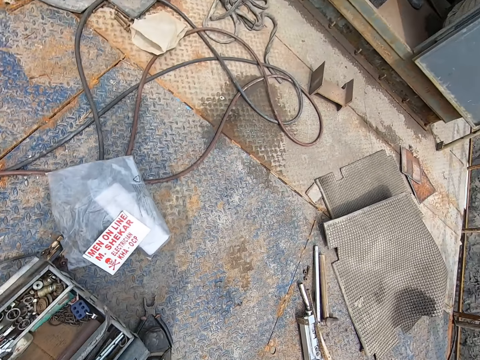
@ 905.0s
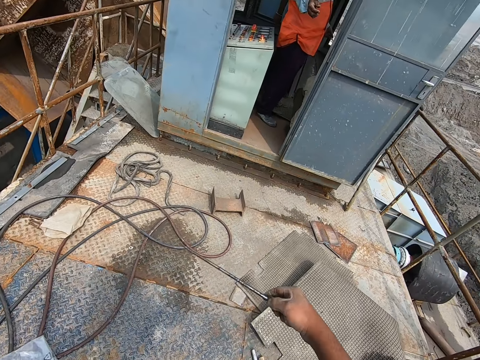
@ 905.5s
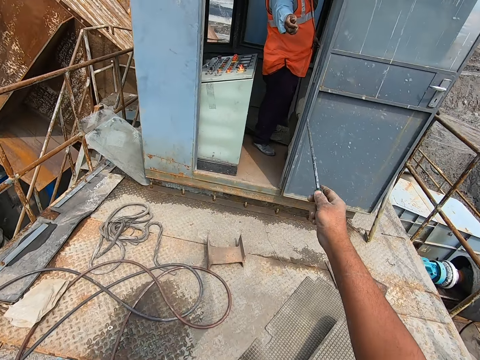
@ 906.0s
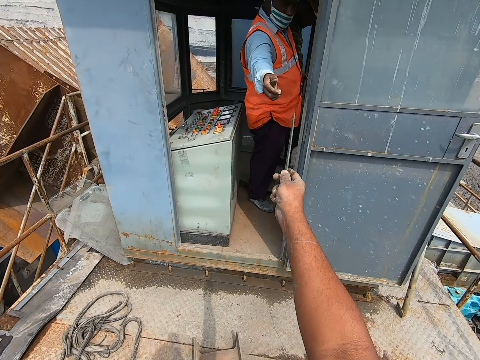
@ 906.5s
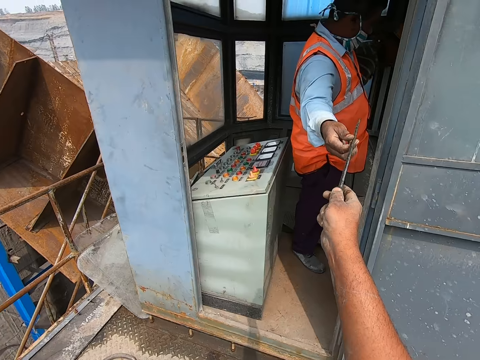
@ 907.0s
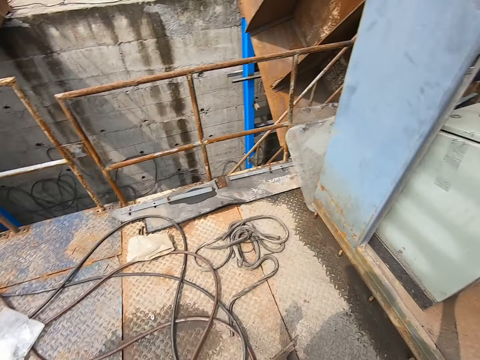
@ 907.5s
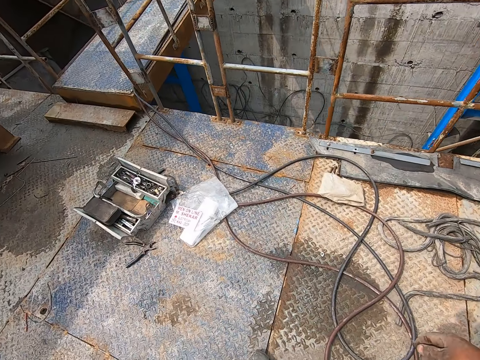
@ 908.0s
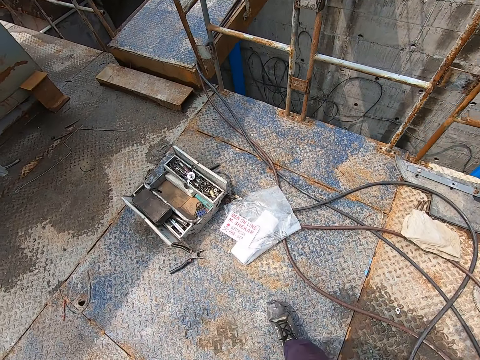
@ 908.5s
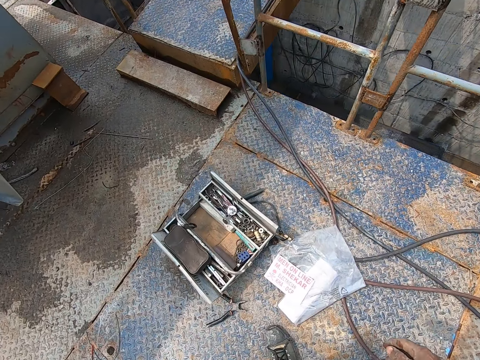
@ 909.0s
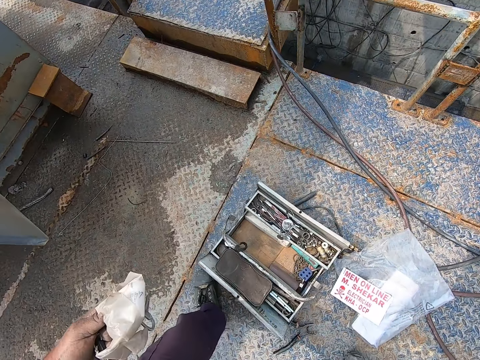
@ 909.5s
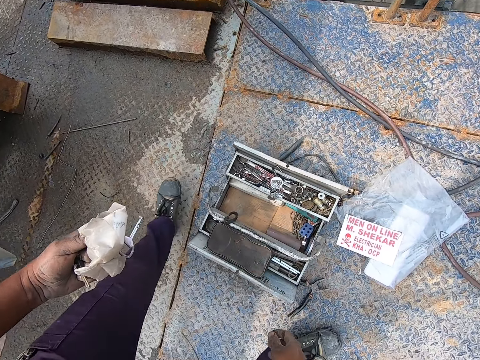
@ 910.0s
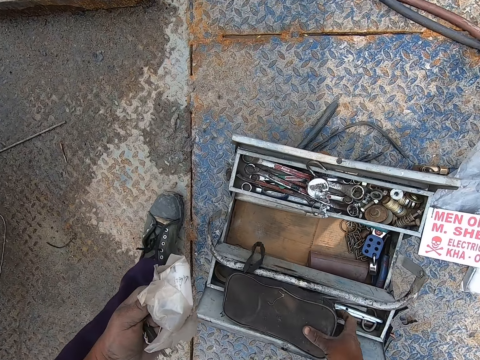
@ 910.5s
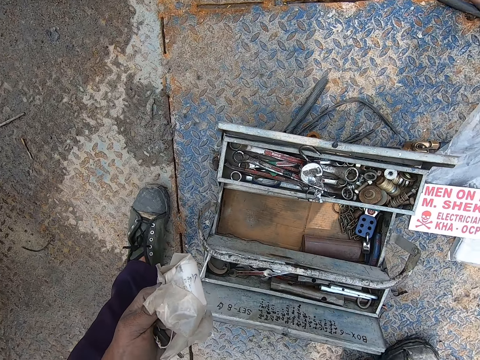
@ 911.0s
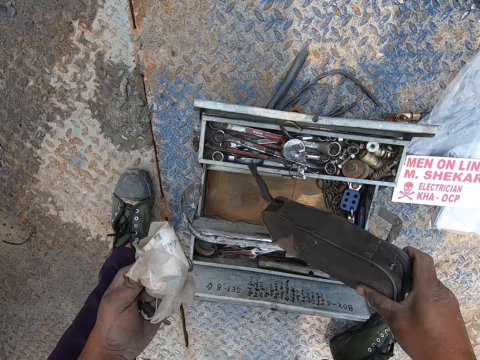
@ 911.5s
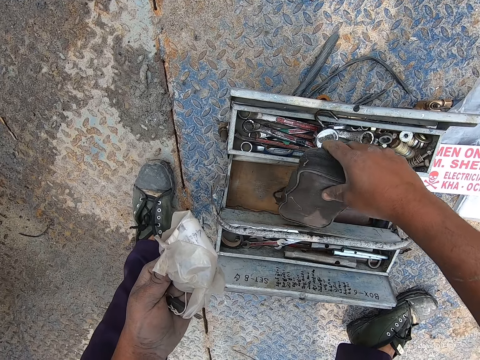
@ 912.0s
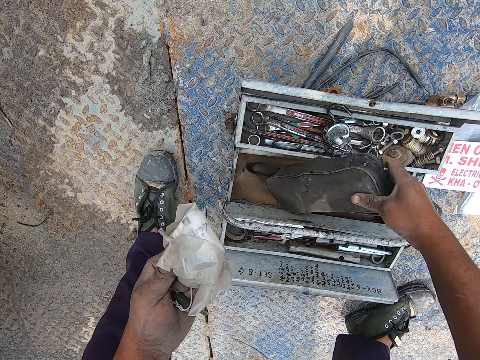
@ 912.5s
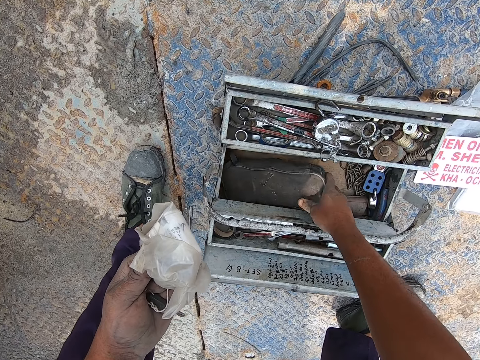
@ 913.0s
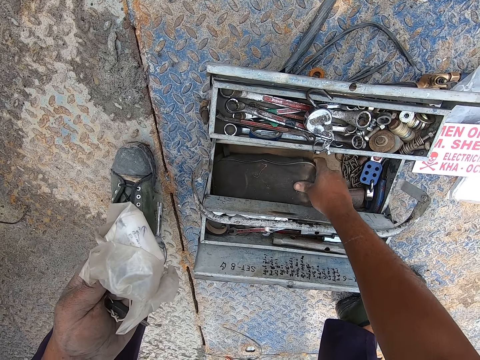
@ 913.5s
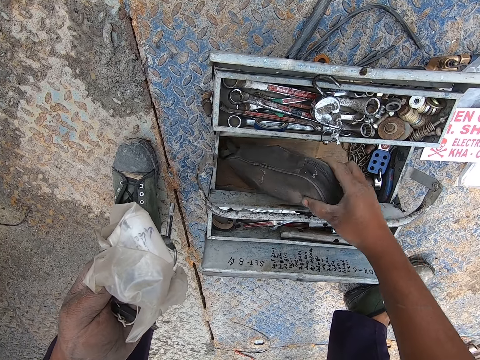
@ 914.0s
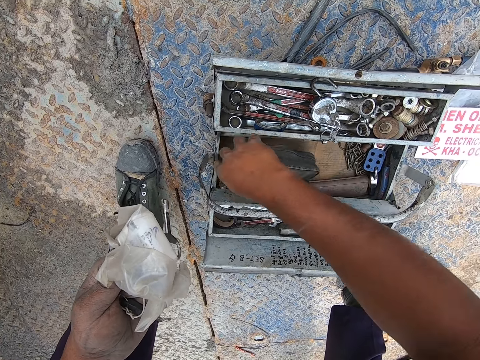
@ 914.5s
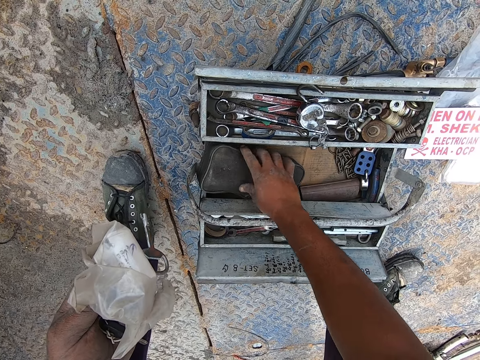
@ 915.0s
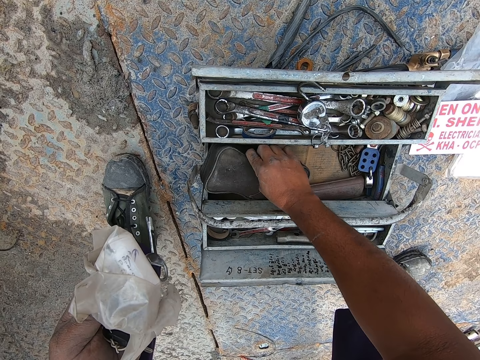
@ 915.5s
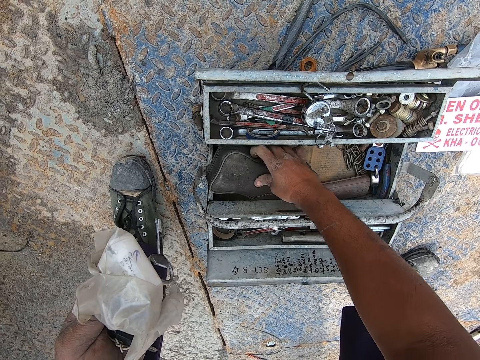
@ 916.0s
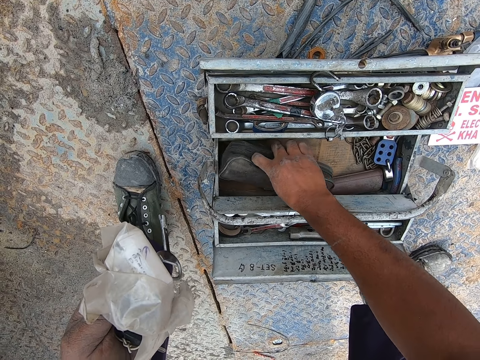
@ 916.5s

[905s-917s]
The camera wearer gives the screwdriver to a person. They walk back to the tool box. They pick a small tool bag. They place the tool bag in the tool box.

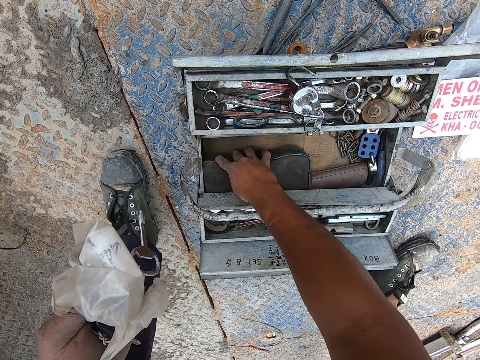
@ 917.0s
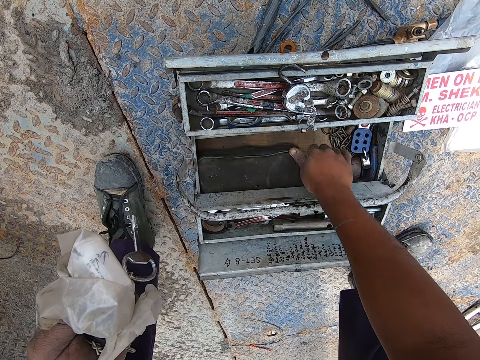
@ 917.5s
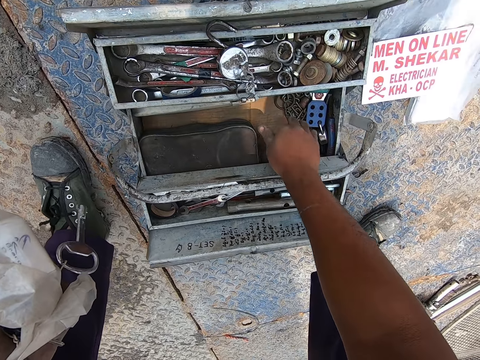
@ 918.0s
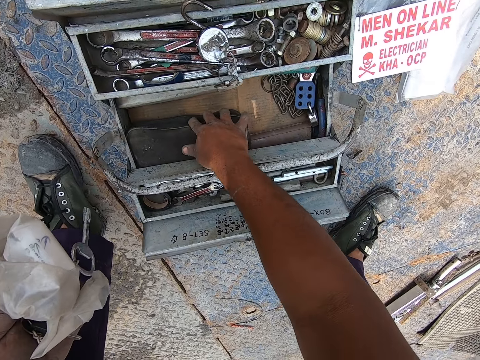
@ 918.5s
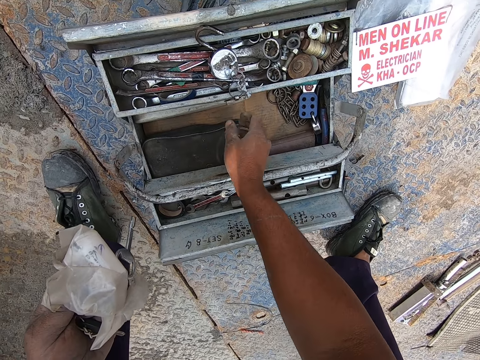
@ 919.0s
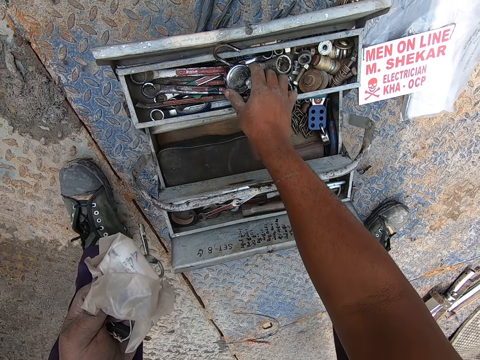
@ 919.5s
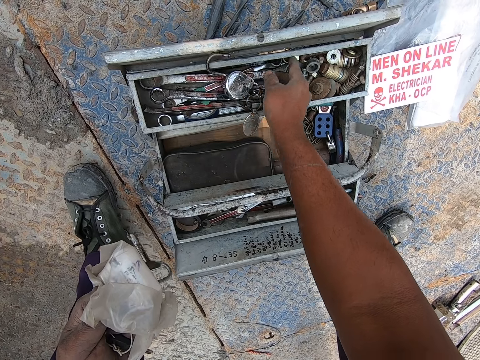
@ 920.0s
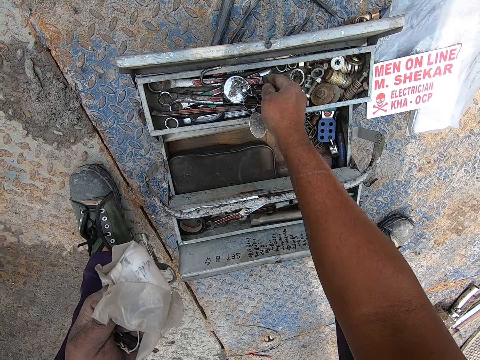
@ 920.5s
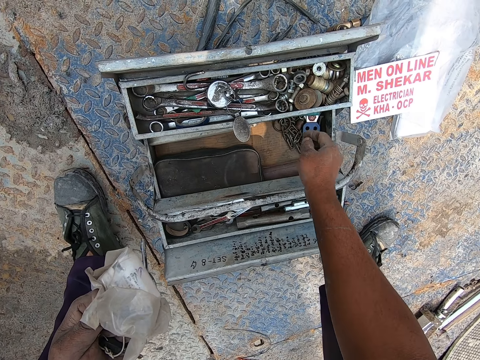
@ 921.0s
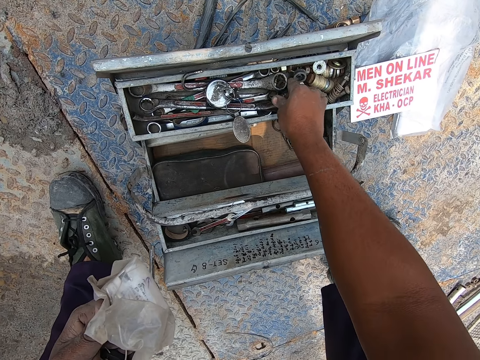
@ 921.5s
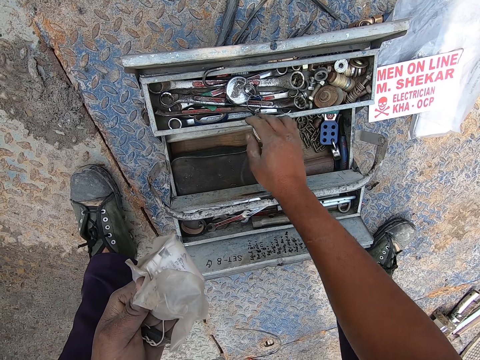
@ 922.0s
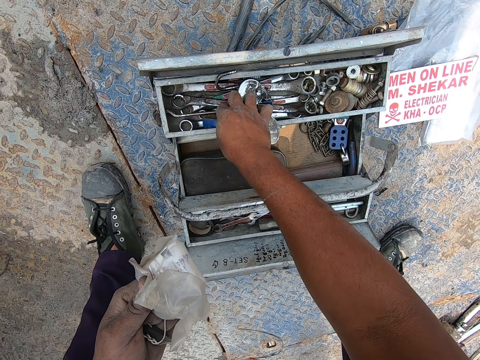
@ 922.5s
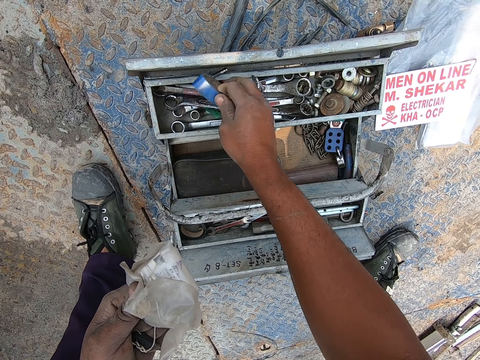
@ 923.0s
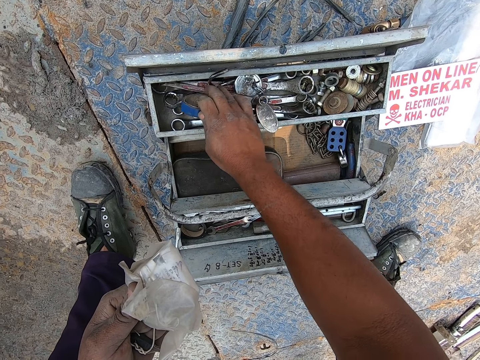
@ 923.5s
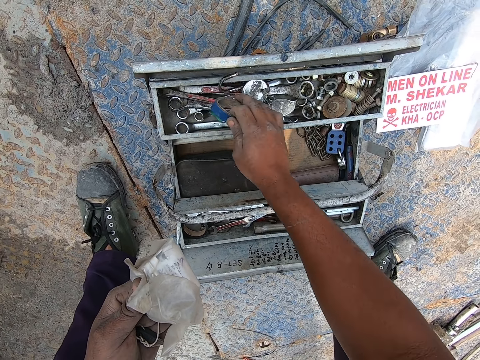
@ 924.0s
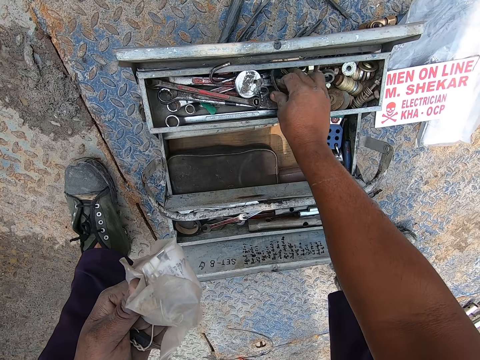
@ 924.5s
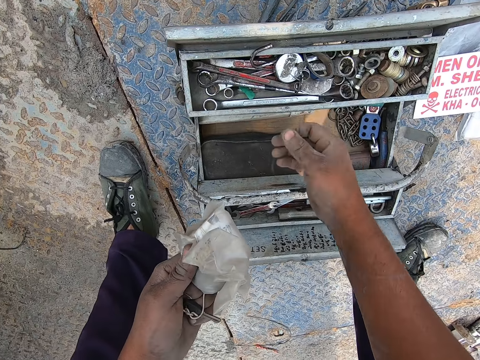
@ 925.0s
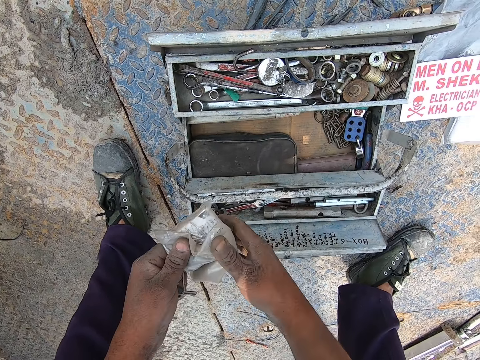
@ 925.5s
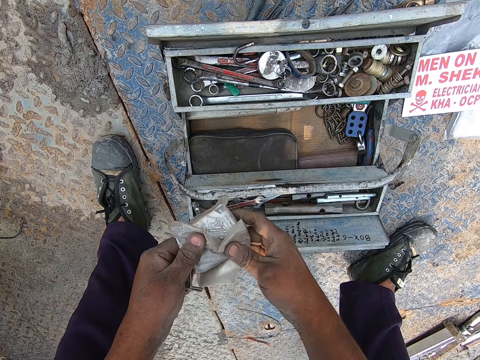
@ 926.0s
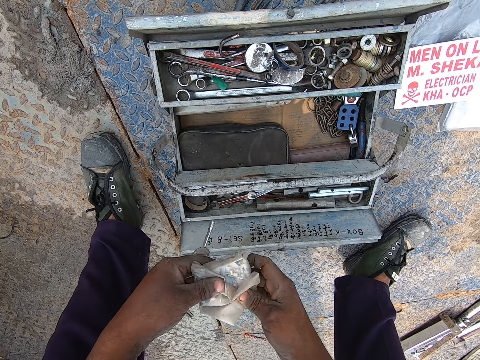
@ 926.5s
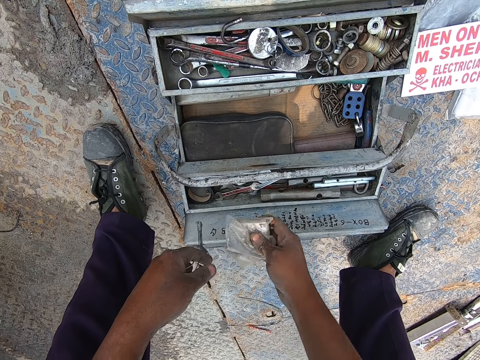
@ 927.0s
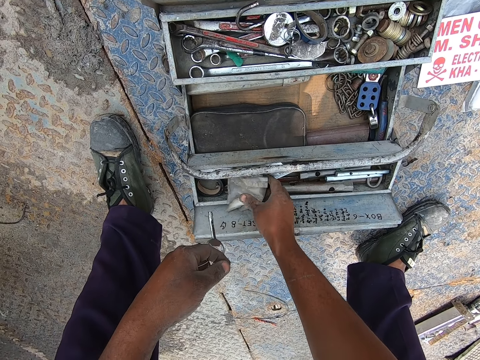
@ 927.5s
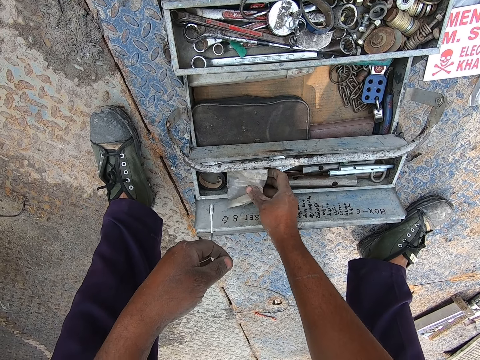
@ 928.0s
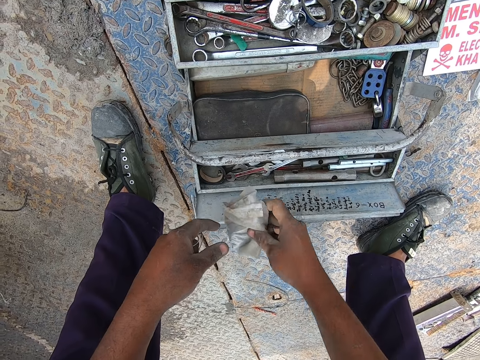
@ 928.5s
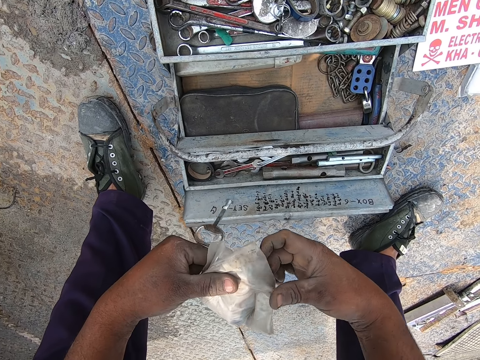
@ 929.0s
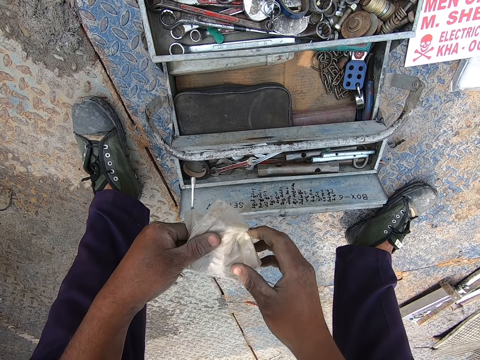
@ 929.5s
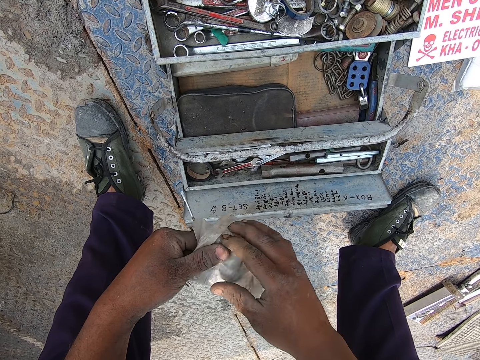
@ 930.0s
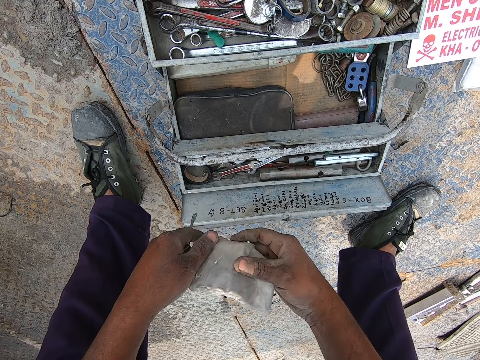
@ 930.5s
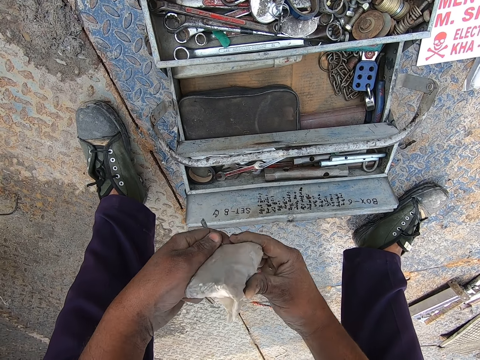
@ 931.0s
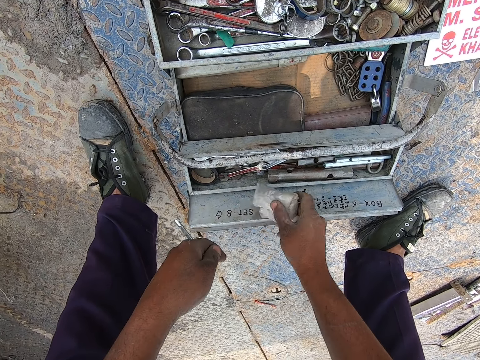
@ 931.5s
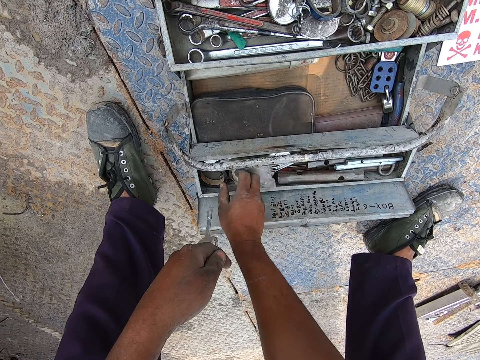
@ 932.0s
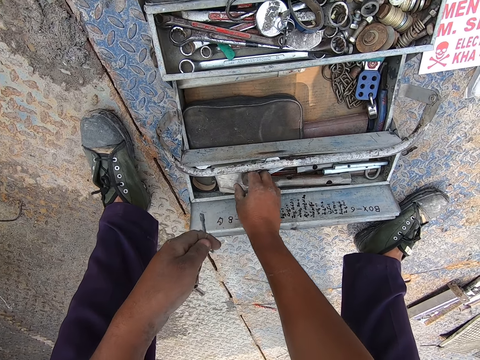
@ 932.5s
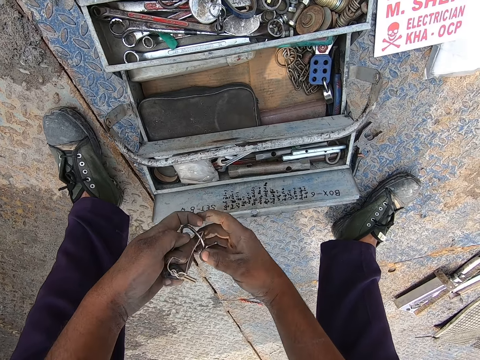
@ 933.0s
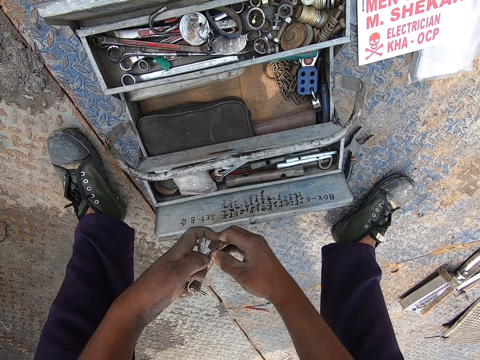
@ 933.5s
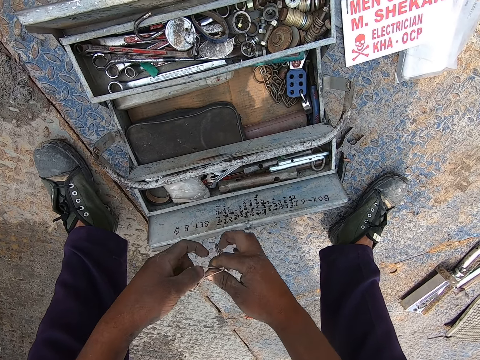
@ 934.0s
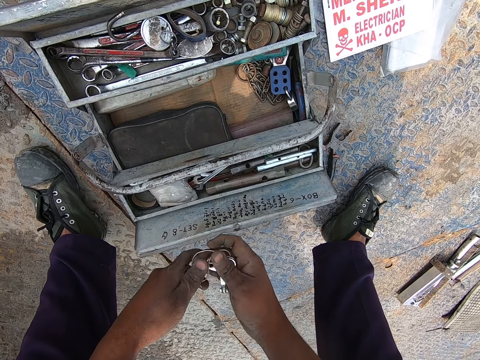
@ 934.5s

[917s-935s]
The camera wearer moves the padlock. They adjust tools in the box. They move the wrenches. They pick the cello tape. They move the wrenches. They place the cello tape in the tool box. They place the zip lock bag in the tool box. They pick the zip lock bag from the tool box. They fold the zip lock bag. They place the zip lock bag in the tool box.
